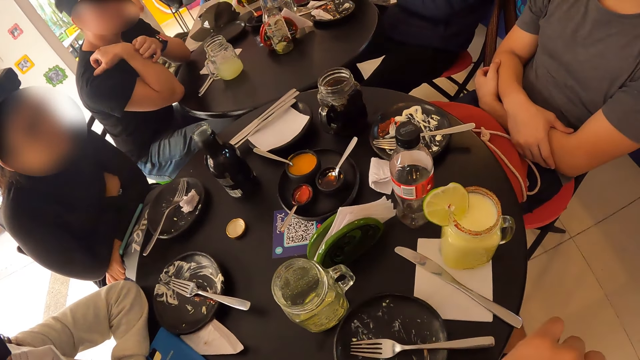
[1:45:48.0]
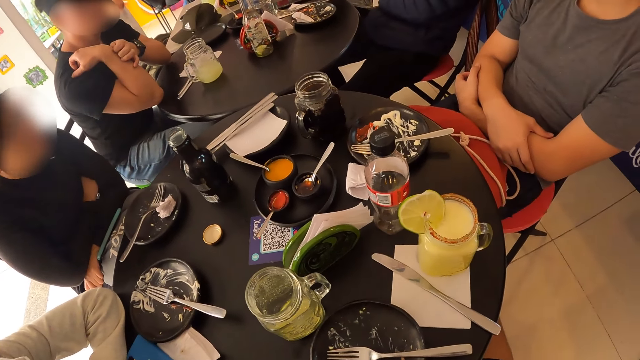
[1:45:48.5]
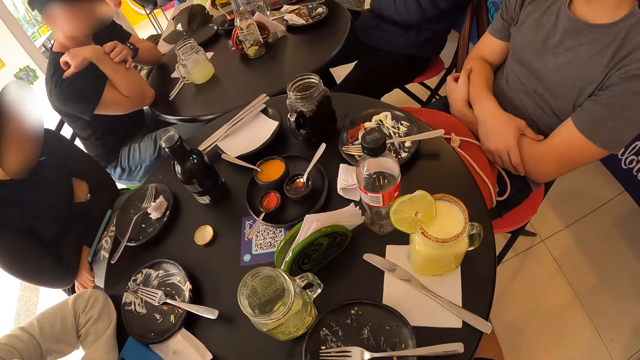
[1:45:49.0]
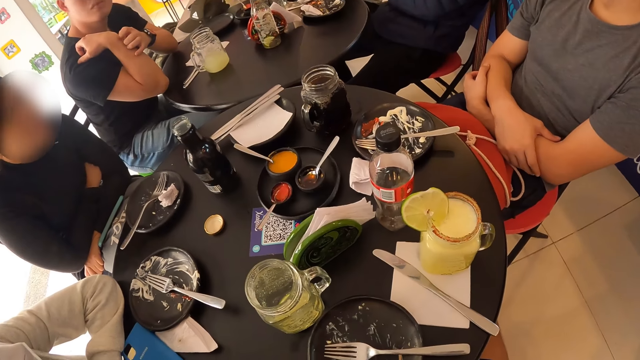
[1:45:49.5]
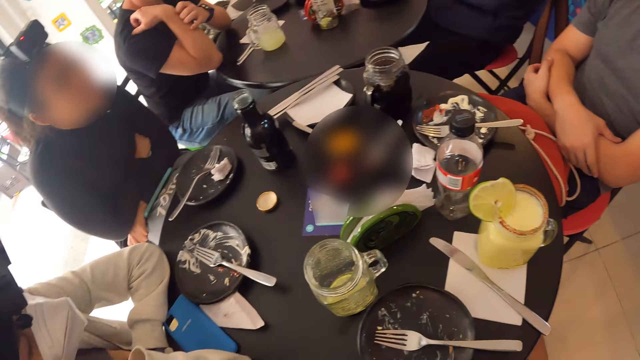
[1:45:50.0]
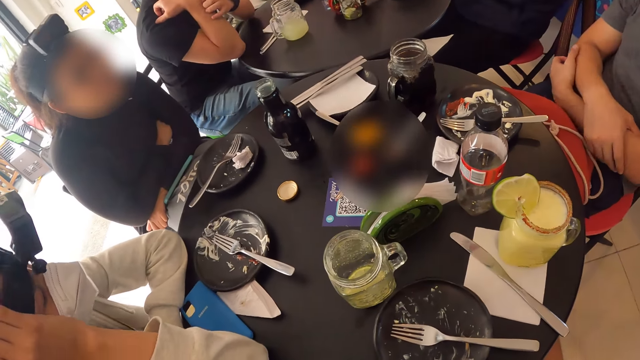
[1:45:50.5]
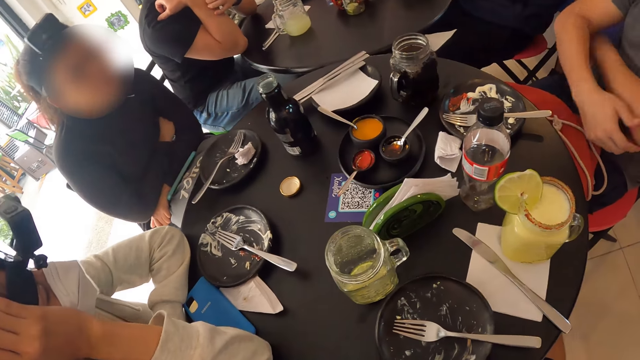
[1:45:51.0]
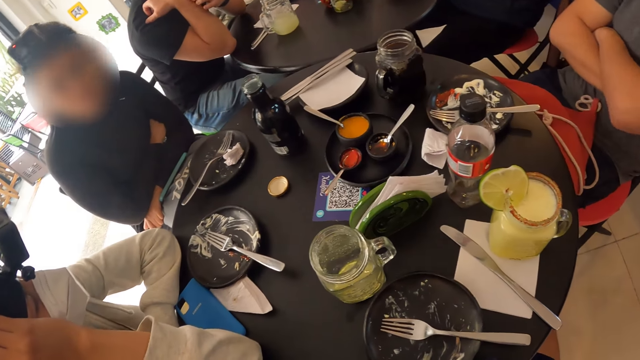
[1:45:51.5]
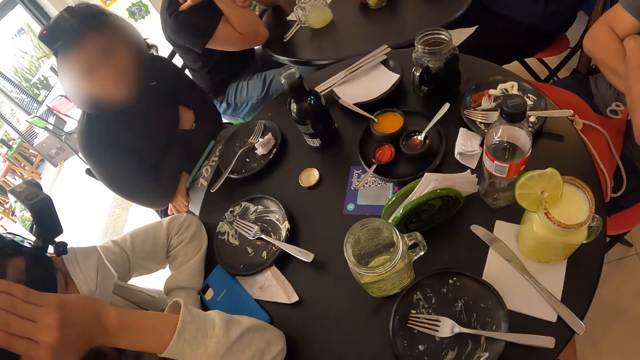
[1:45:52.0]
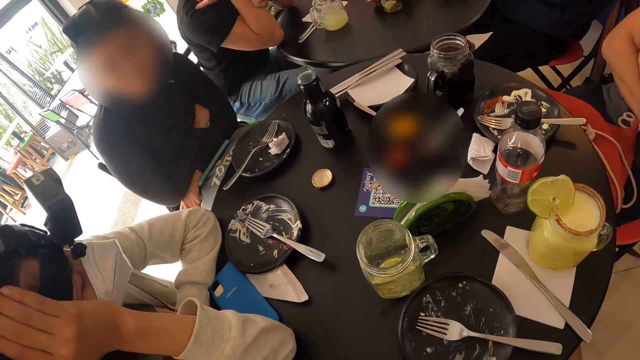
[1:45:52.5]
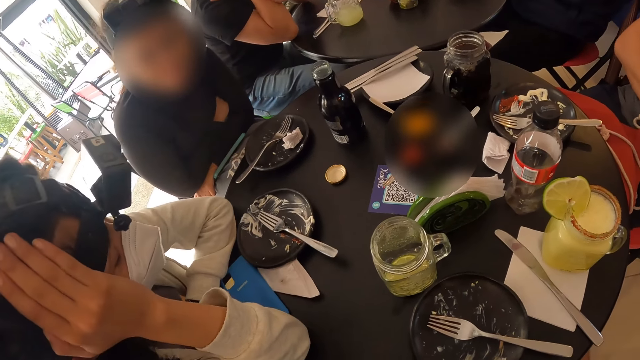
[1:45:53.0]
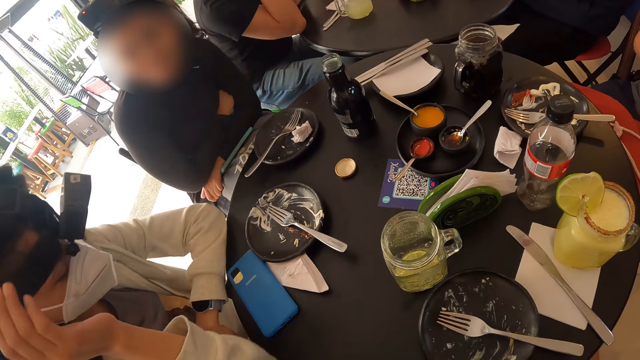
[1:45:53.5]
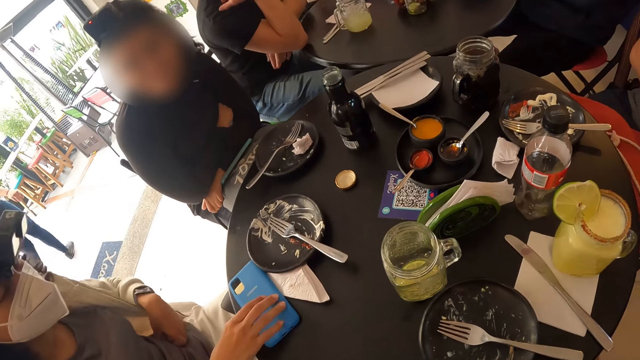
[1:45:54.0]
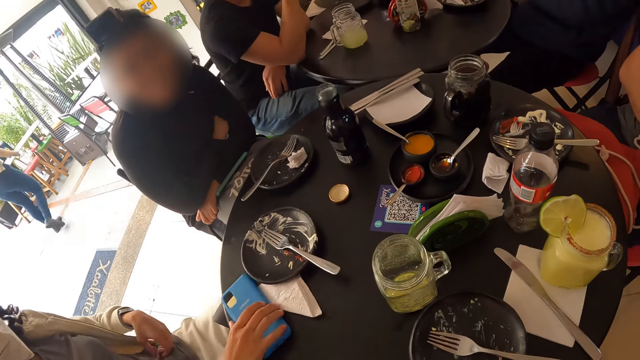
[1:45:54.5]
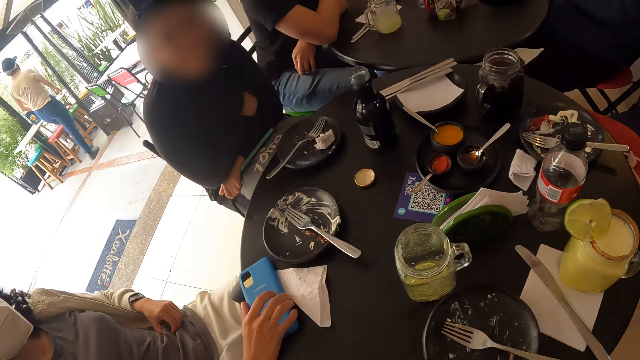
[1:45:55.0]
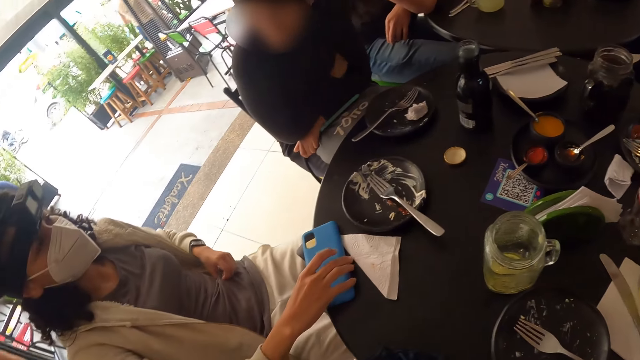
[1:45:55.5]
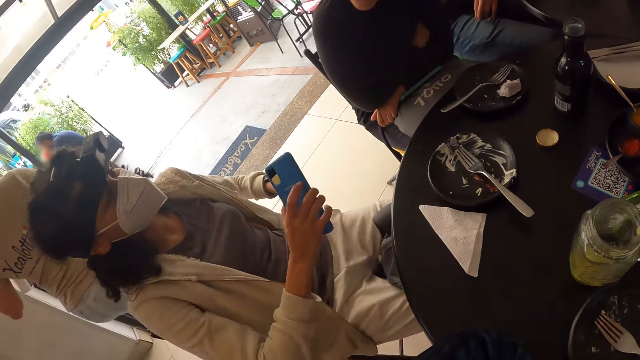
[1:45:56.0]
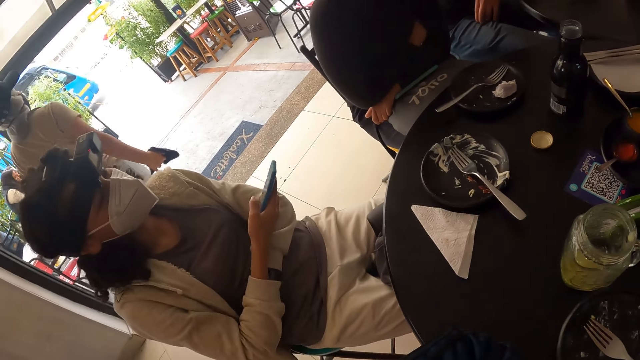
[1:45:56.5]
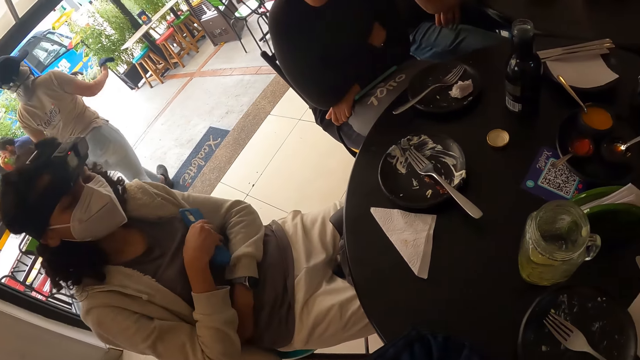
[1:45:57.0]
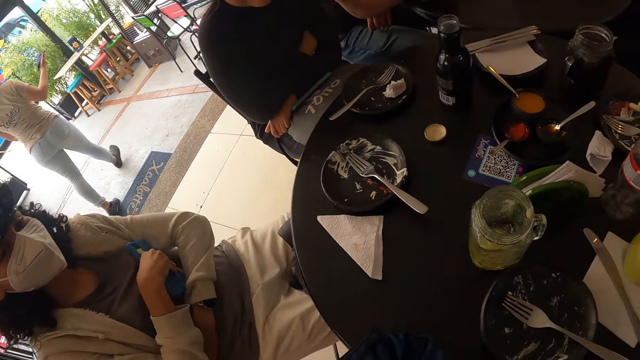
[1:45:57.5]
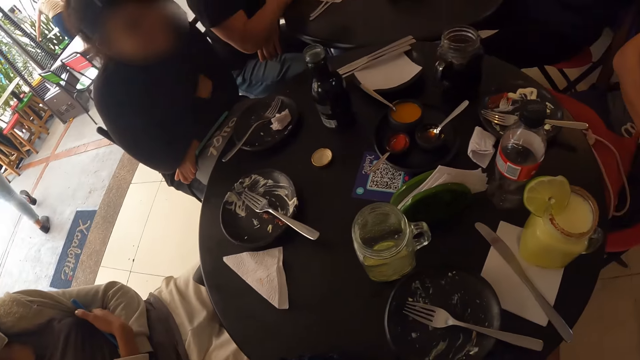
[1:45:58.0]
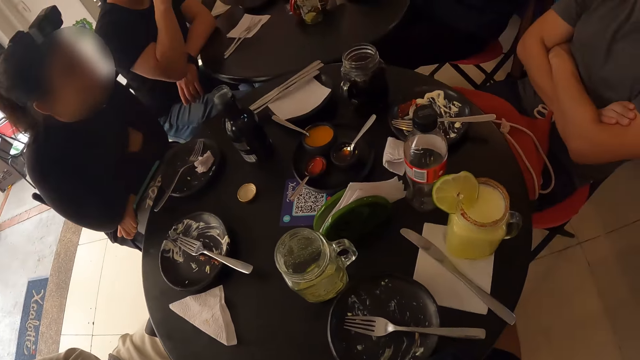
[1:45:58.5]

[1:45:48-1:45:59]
A lady puts her head on her hand. A man moves his hands. The lady picks up her phone. The lady crosses her hands.

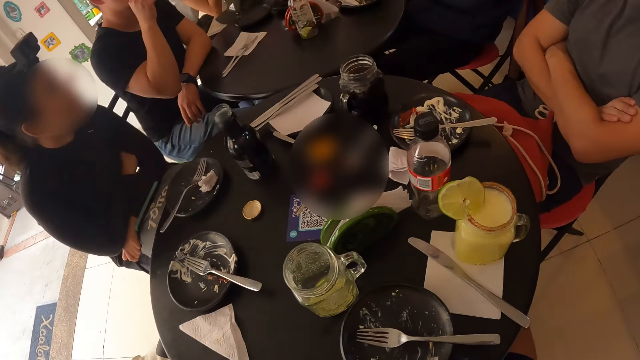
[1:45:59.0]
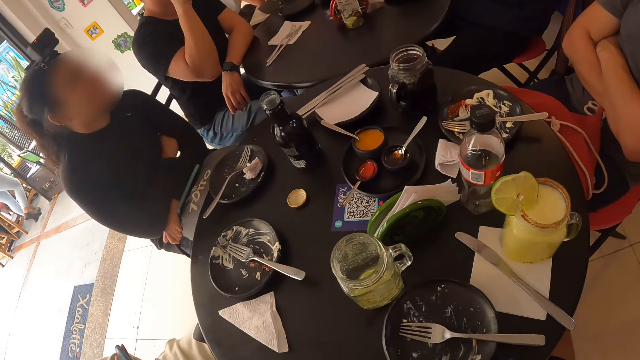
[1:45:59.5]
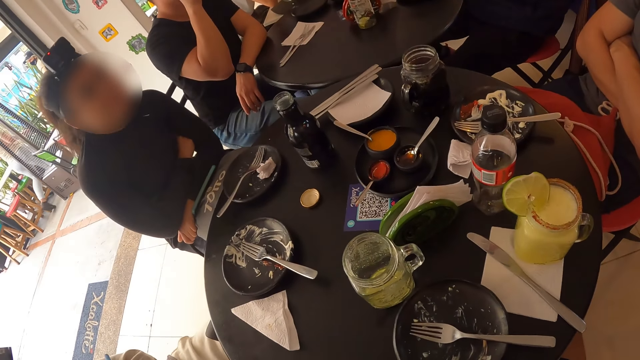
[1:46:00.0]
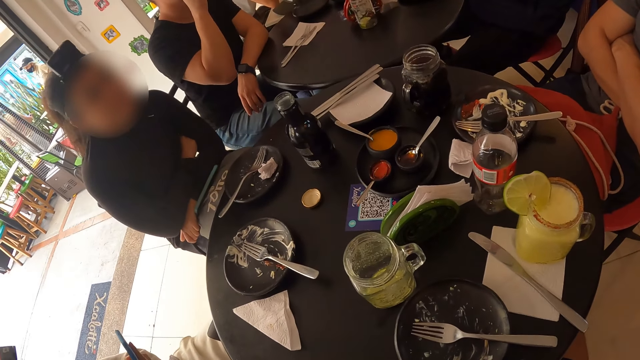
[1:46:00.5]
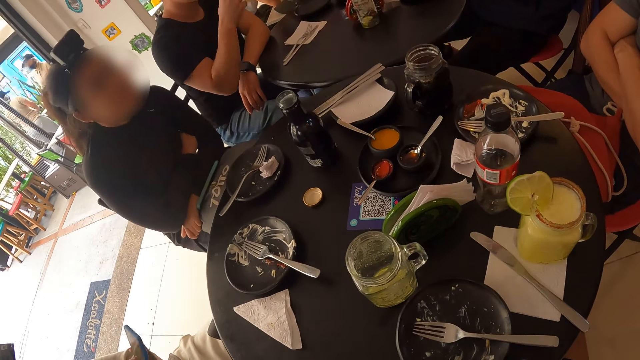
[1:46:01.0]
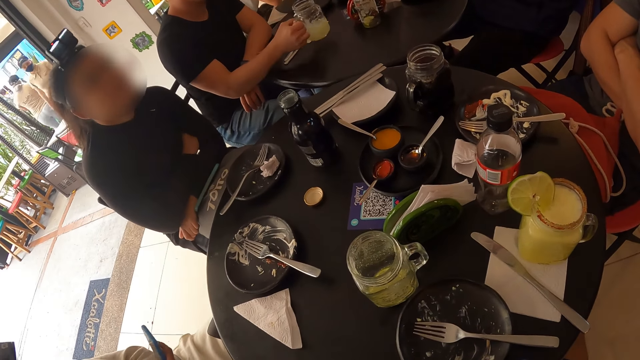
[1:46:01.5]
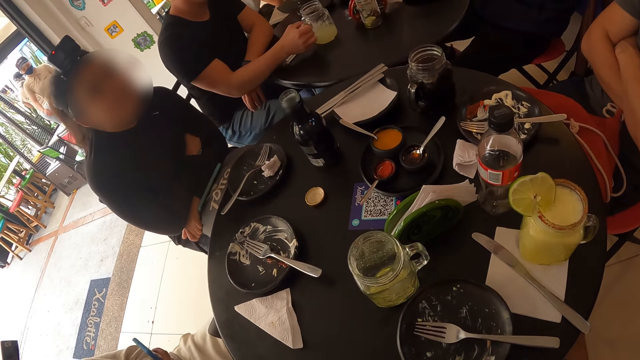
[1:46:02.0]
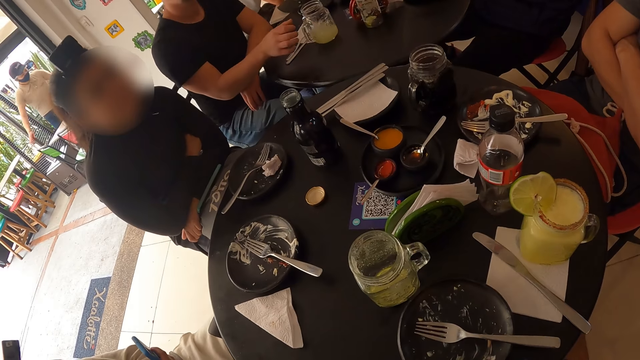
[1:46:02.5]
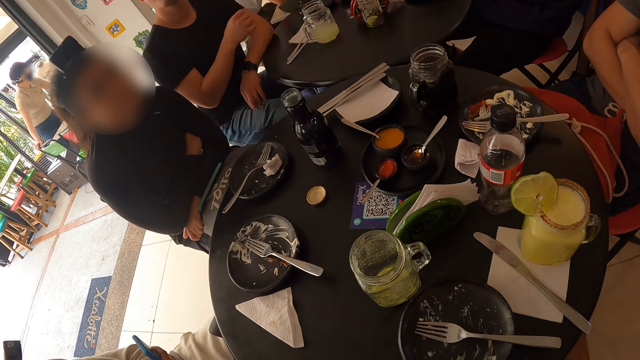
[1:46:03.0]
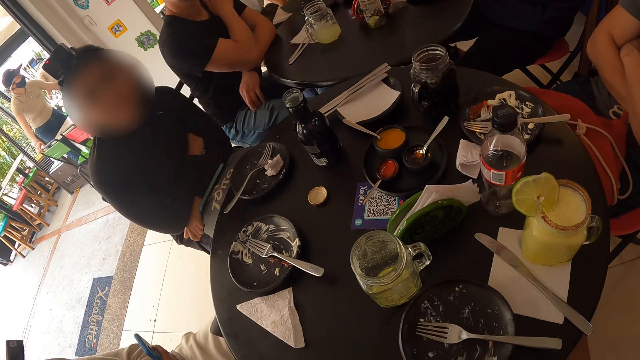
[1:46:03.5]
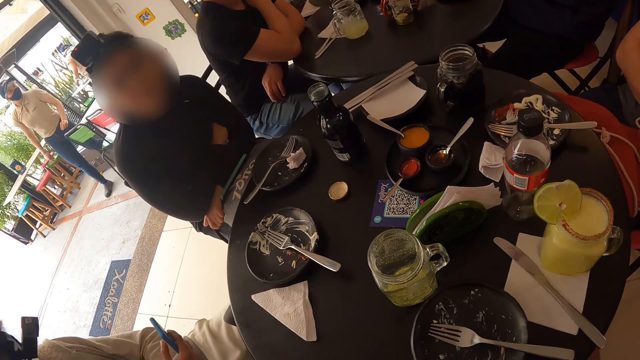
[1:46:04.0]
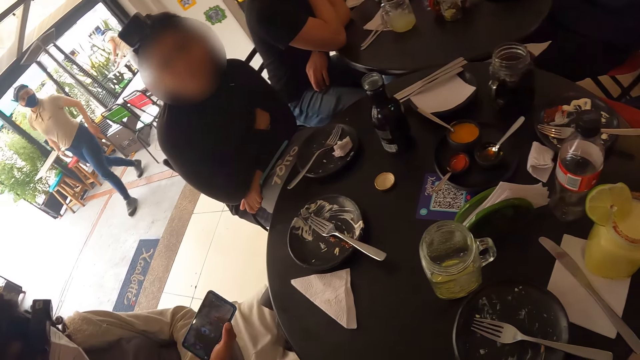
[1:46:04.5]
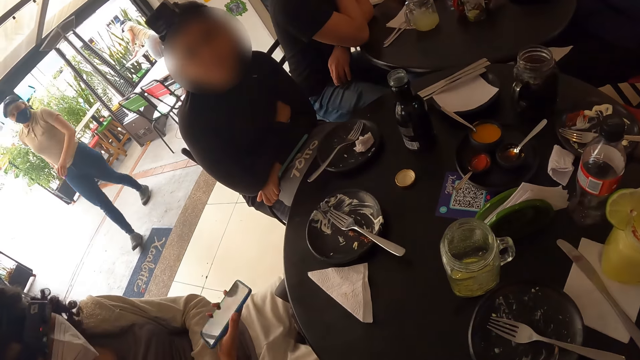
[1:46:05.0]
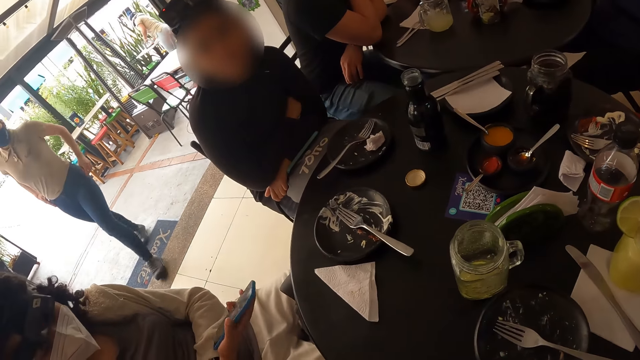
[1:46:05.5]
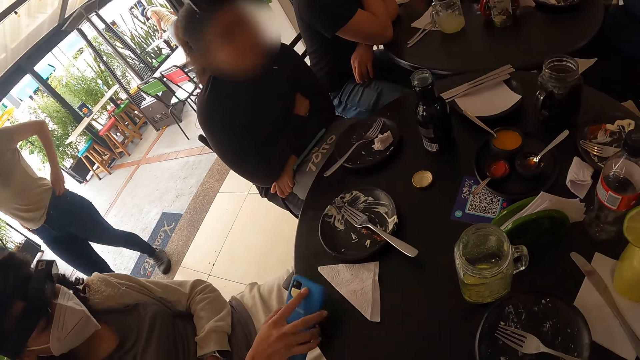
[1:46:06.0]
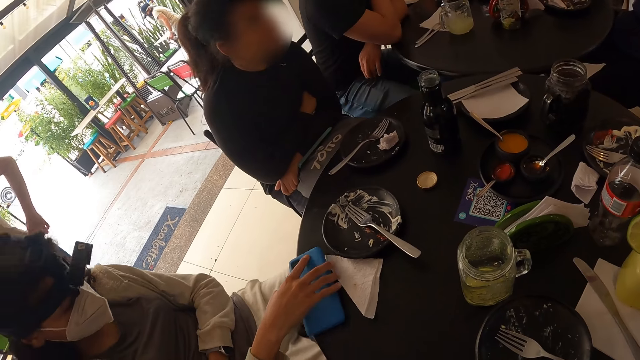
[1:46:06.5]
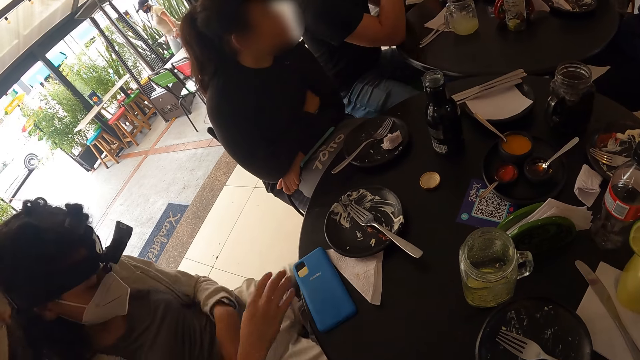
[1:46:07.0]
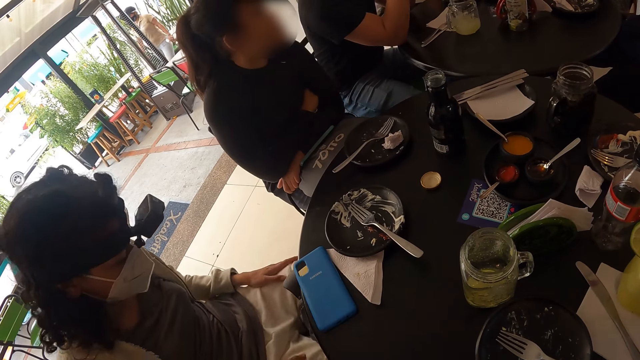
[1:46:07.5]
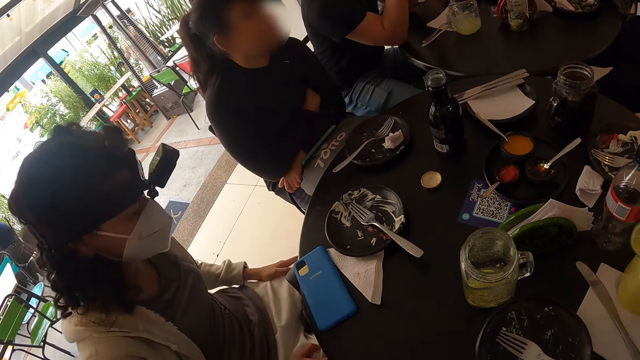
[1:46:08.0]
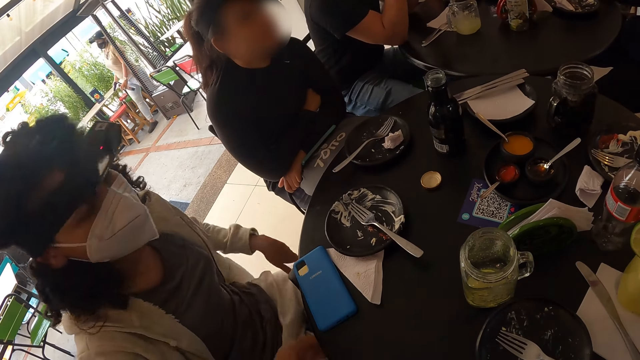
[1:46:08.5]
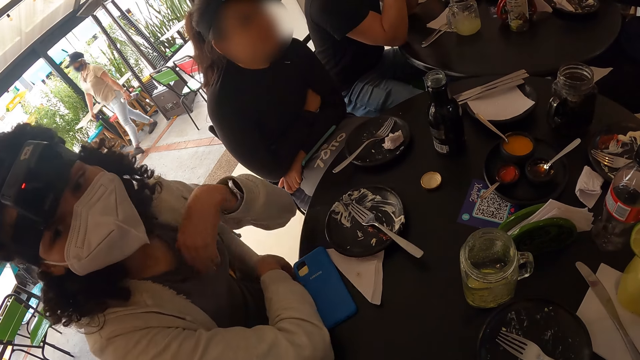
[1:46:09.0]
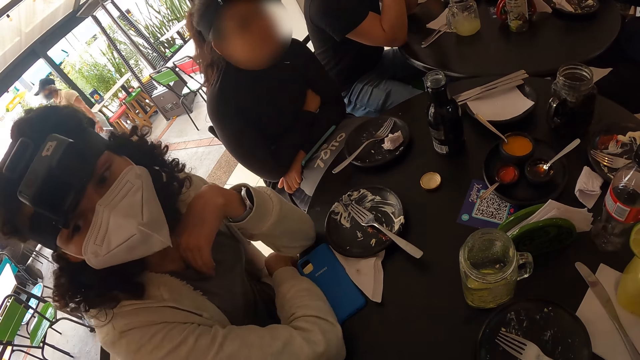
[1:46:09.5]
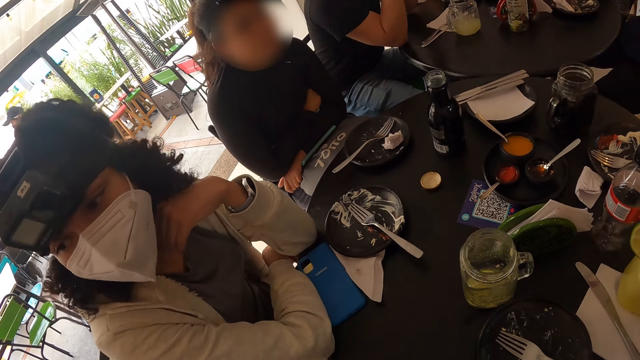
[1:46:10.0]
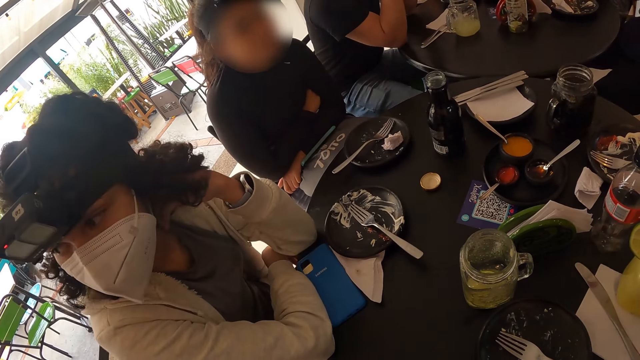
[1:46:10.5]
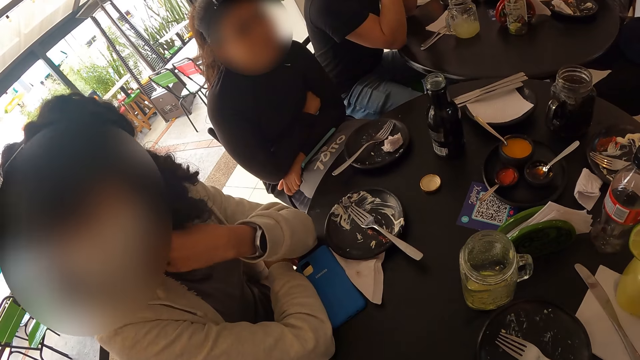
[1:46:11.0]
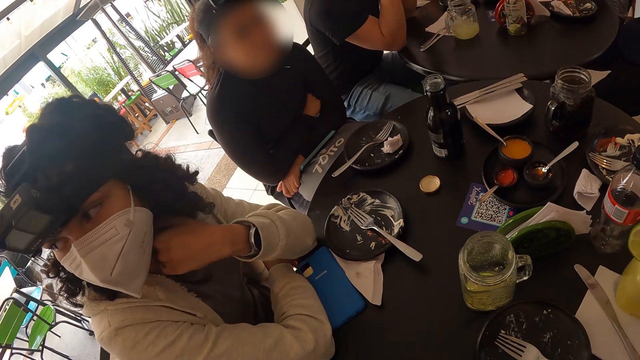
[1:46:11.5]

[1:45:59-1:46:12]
A man drinks some juice. The man puts the mug of juice on the table. The man puts his hand on the table. A lady operates her phone. The lady puts her phone on the table. The lady puts her hands on the table. The lady looks around.
